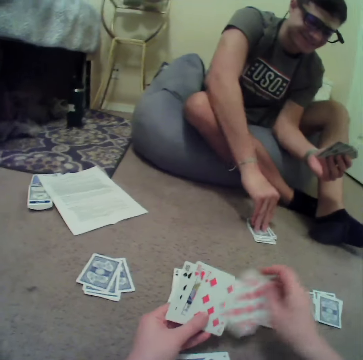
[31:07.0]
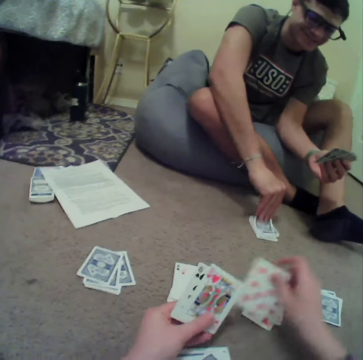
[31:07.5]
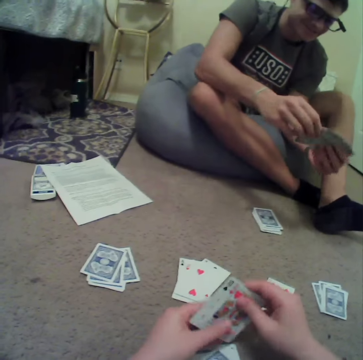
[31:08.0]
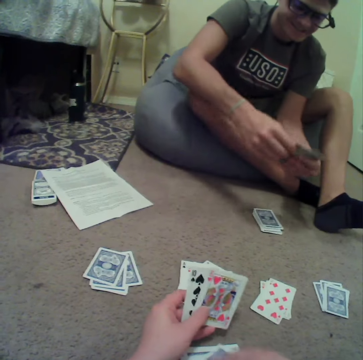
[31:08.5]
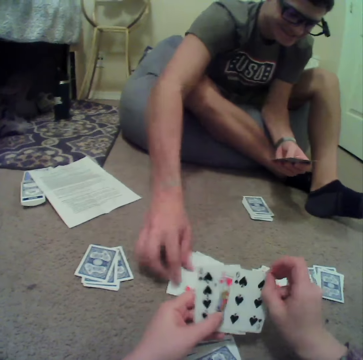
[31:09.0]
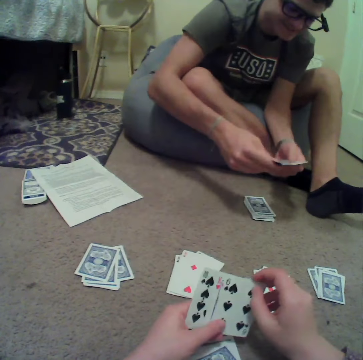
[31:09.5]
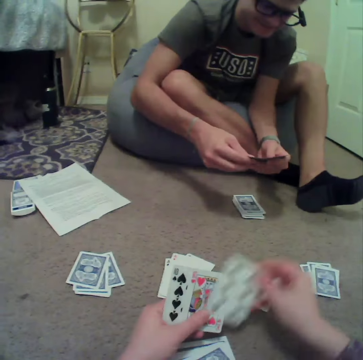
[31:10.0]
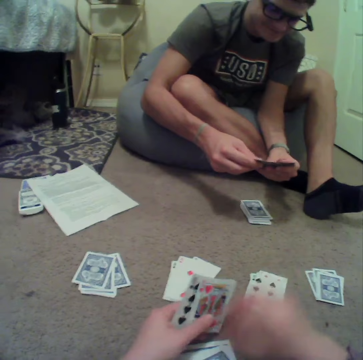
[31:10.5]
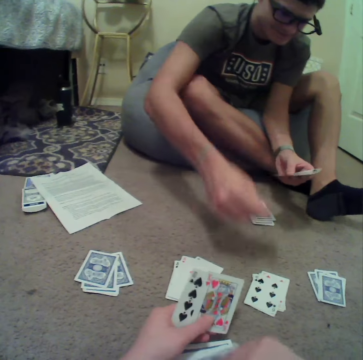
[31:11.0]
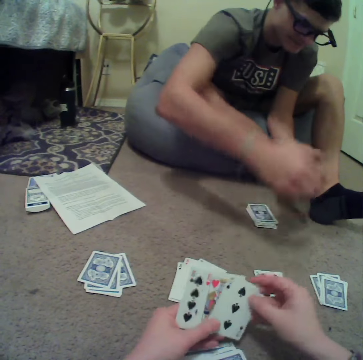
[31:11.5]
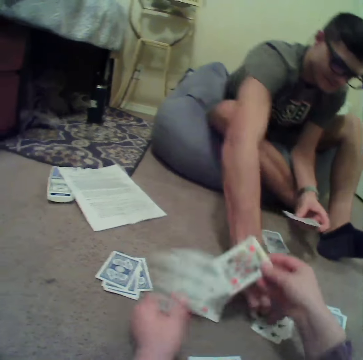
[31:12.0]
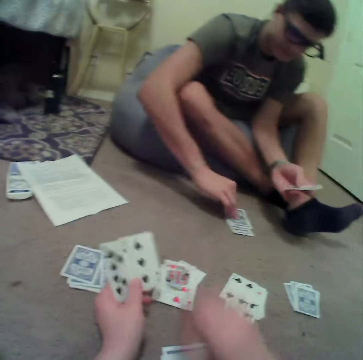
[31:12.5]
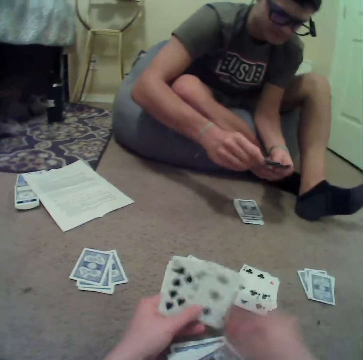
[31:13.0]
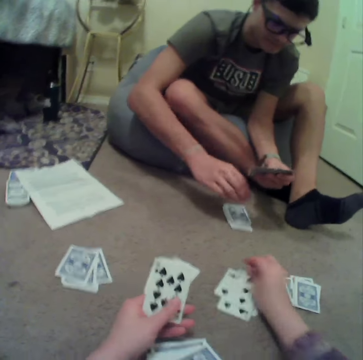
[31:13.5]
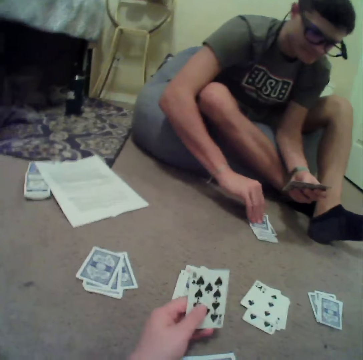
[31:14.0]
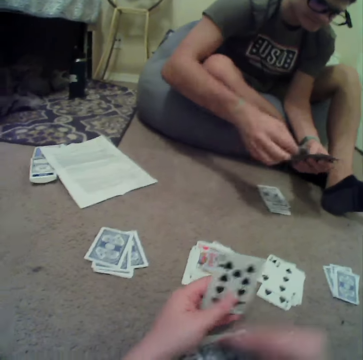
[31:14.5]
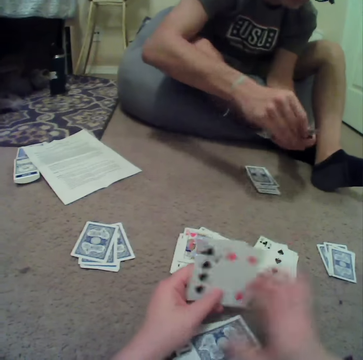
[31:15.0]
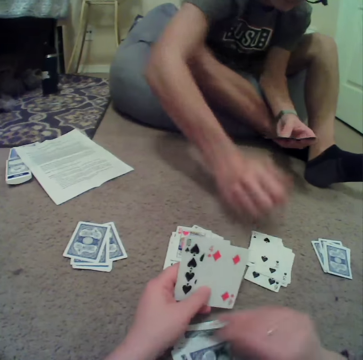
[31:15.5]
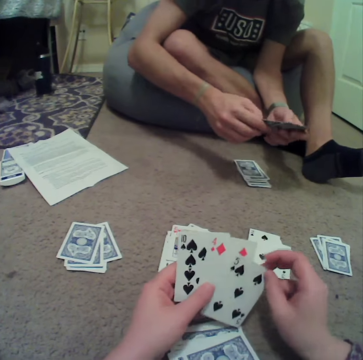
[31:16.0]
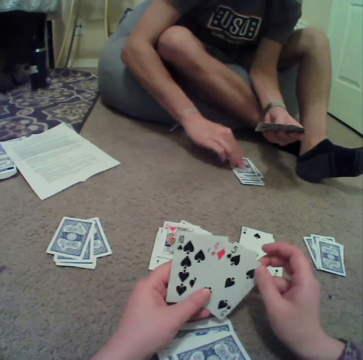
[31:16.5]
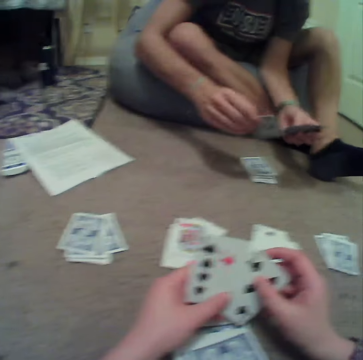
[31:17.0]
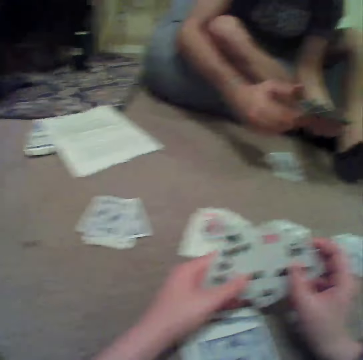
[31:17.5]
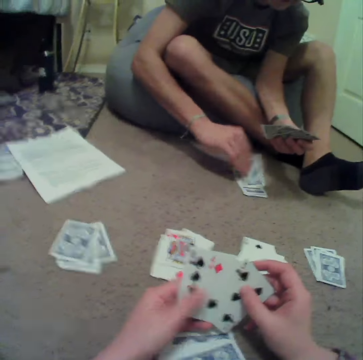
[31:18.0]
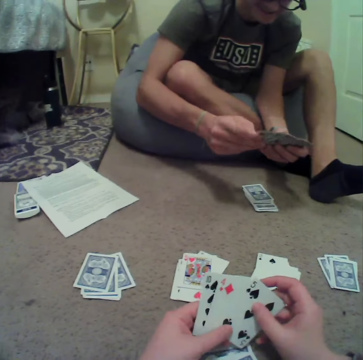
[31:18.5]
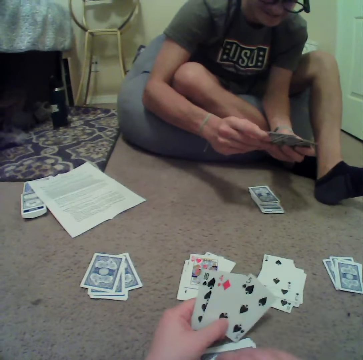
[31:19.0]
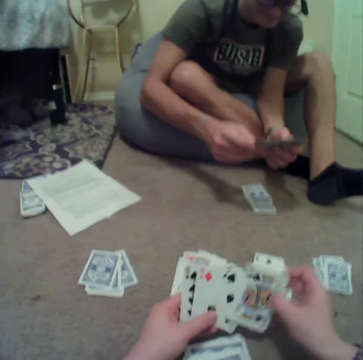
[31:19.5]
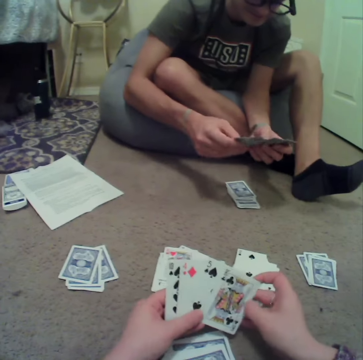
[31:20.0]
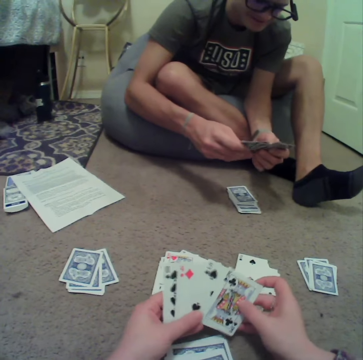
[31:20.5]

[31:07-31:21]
The camera wearer drops the cards on the floor. A man drops the cards on the floor. The man picks the cards and places the cards down. The camera wearer aligns the cards. The man picks the cards.

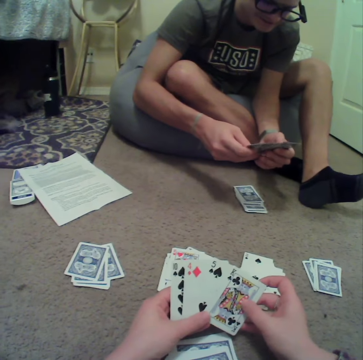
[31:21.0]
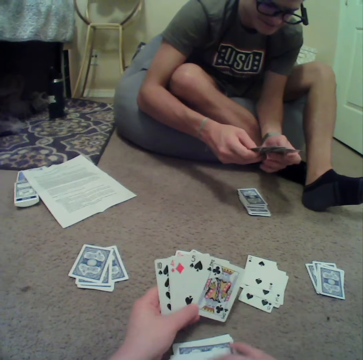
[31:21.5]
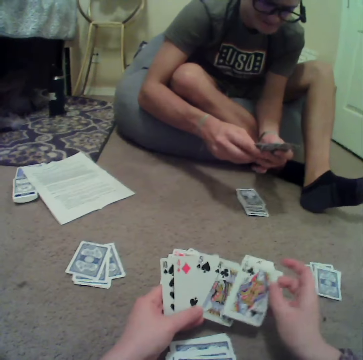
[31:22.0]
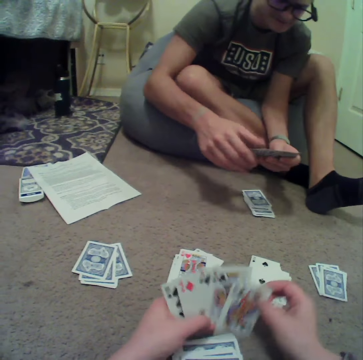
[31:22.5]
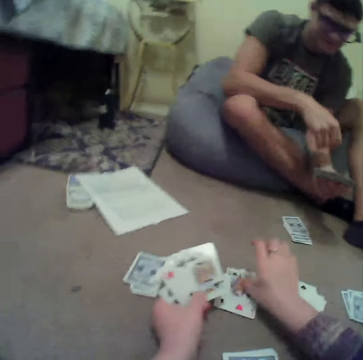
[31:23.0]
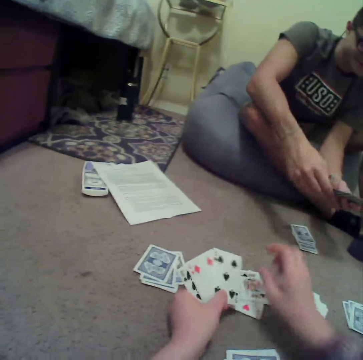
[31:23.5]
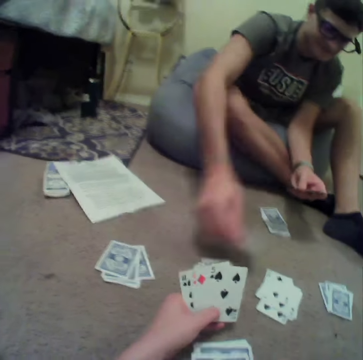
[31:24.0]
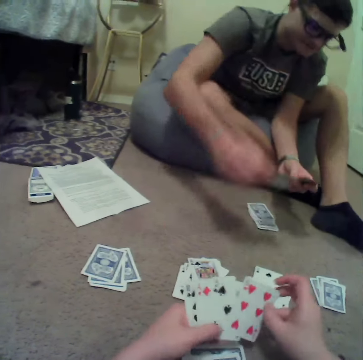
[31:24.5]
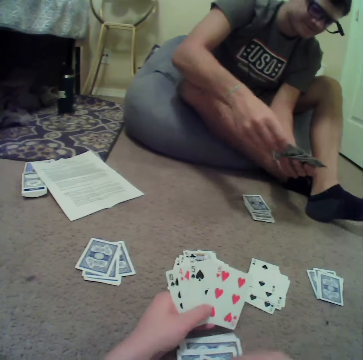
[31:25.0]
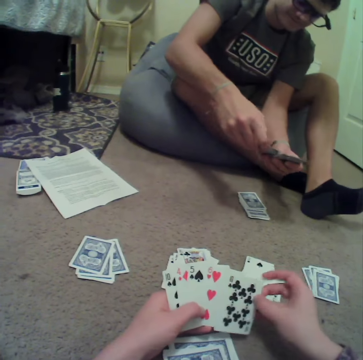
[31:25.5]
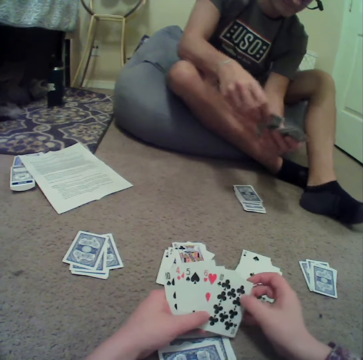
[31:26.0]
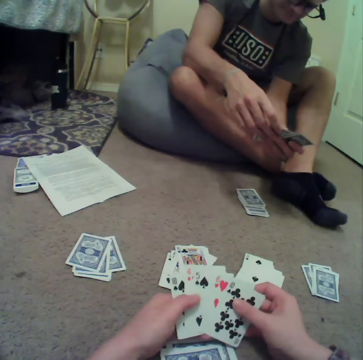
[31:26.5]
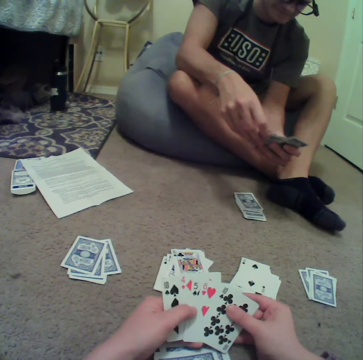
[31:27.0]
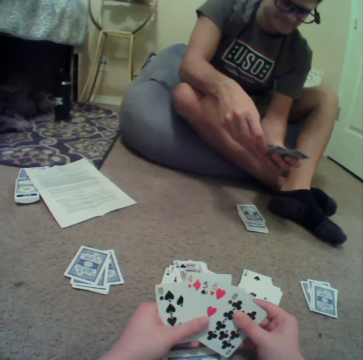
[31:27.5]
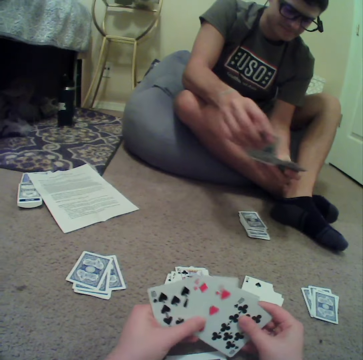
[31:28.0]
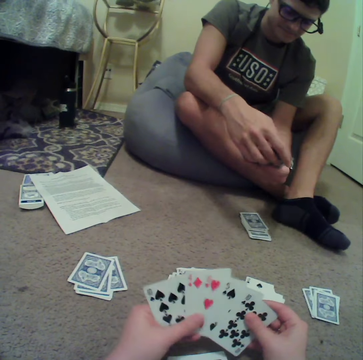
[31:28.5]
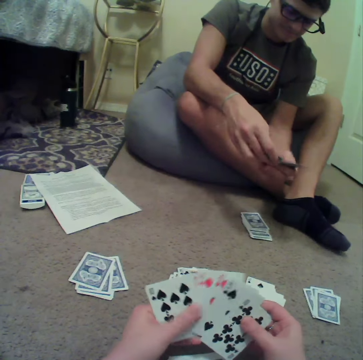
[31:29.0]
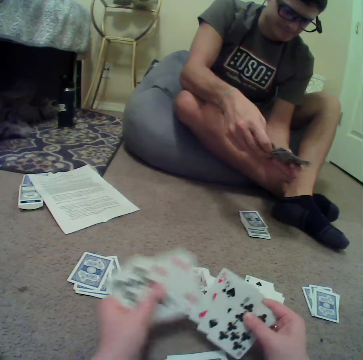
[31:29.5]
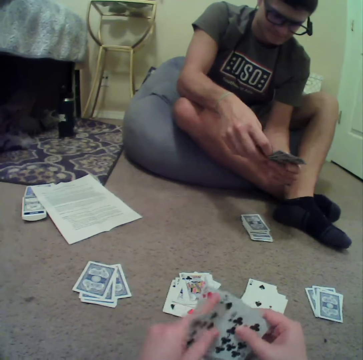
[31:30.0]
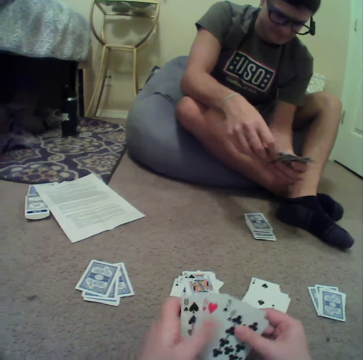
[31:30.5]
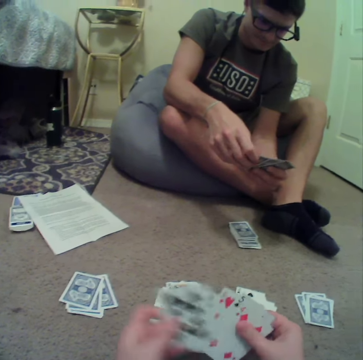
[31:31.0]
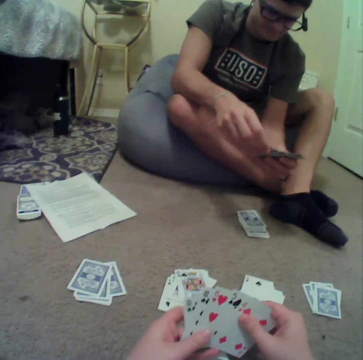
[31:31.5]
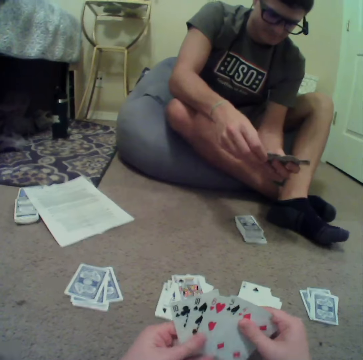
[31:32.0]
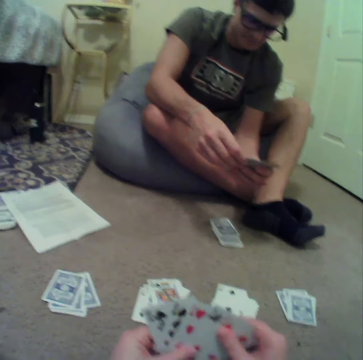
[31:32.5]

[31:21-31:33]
The camera wearer places the card down. They pick the cards, align the cards, and shuffle the cards.

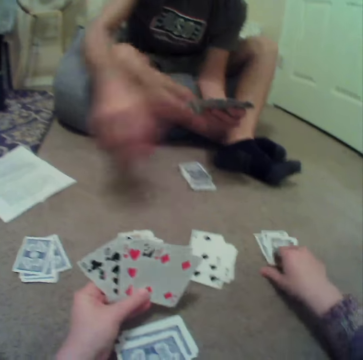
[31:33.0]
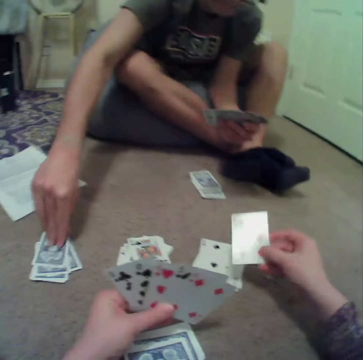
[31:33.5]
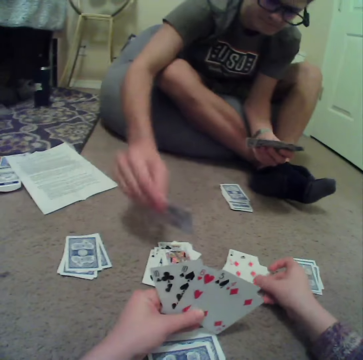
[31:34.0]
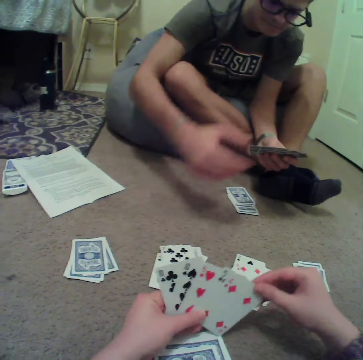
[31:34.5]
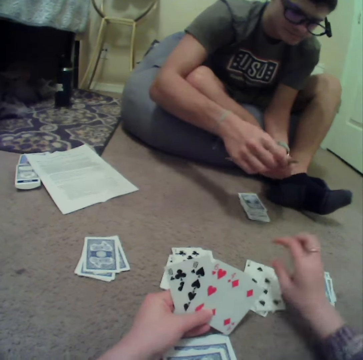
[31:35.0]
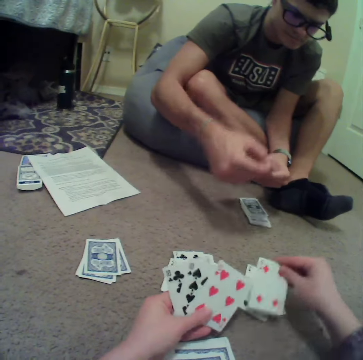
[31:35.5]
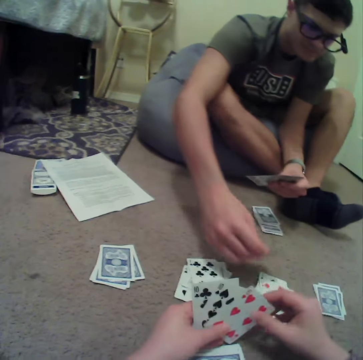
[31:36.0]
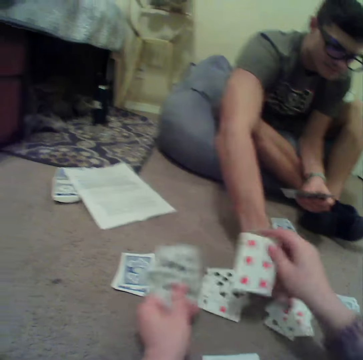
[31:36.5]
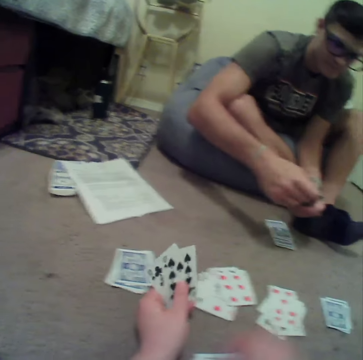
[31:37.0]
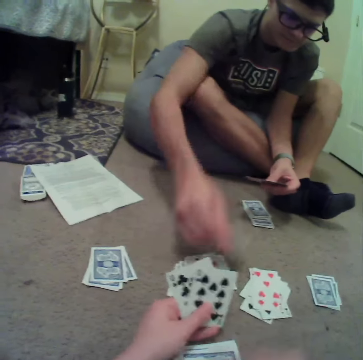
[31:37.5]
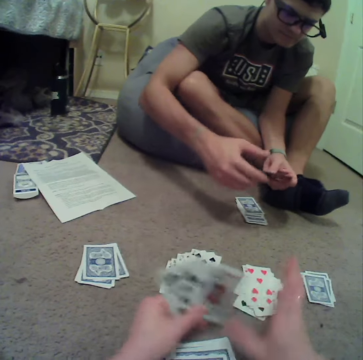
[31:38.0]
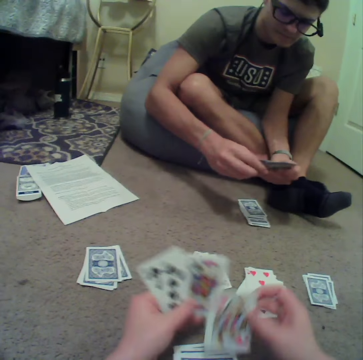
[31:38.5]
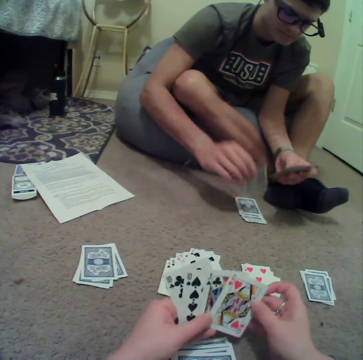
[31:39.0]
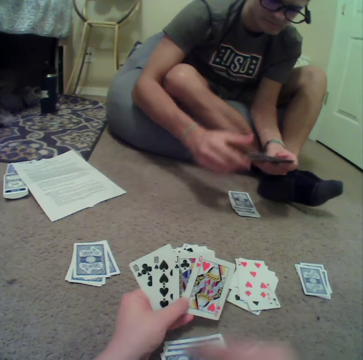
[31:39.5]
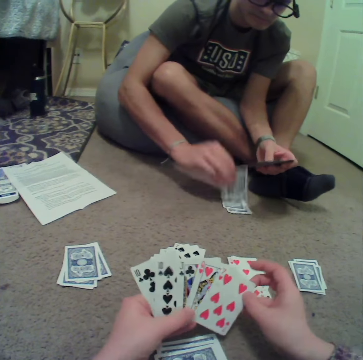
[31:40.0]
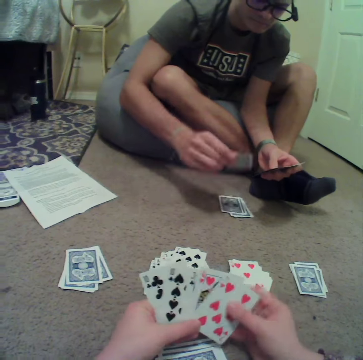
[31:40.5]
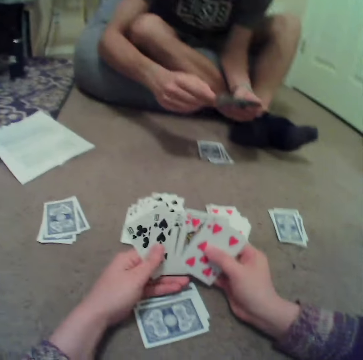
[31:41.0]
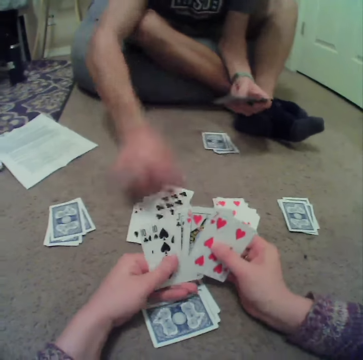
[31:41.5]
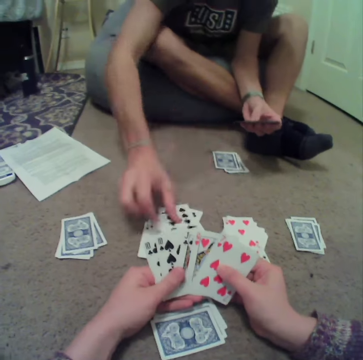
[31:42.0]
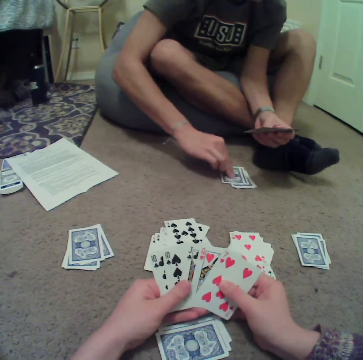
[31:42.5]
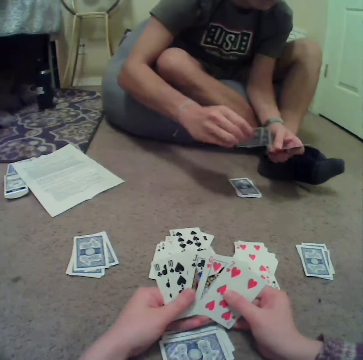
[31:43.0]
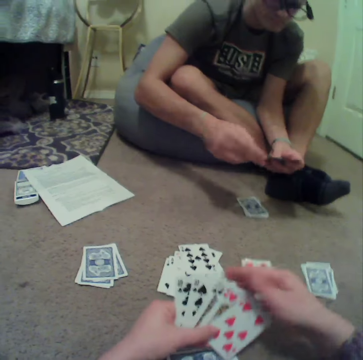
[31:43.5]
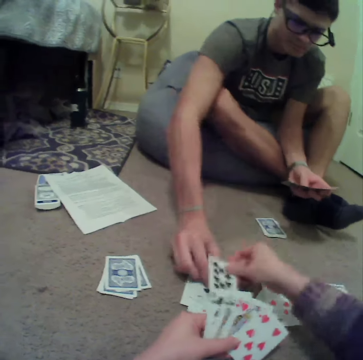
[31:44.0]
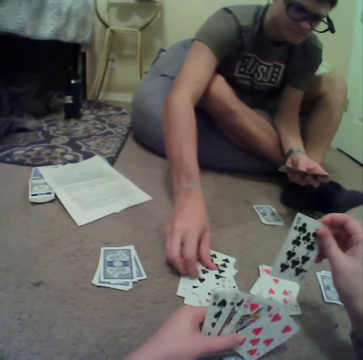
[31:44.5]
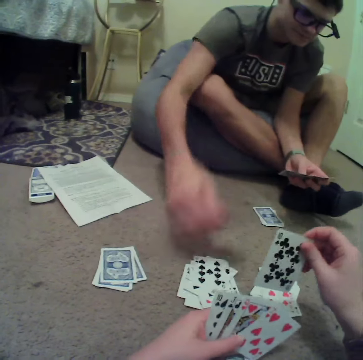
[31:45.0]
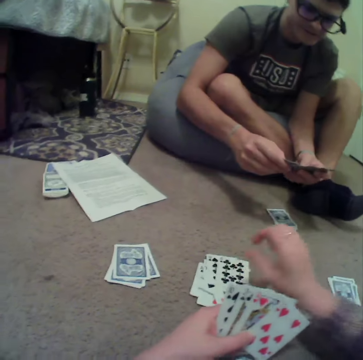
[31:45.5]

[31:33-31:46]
The camera wearer picks the cards. A man picks the cards, turns the card over, and places the cards down. The camera wearer drops the cards on the floor. The man places the cards down, picks the cards, aligns the cards, and drops the cards on the floor.
